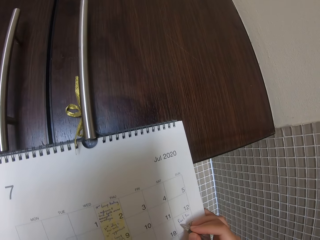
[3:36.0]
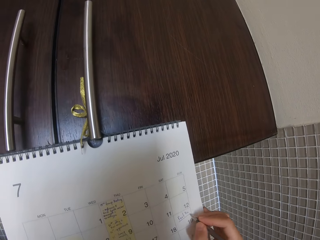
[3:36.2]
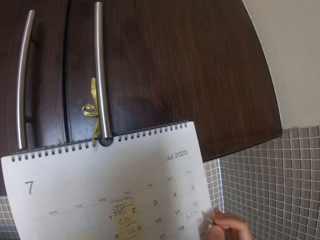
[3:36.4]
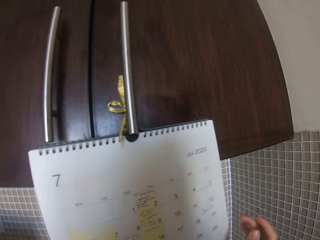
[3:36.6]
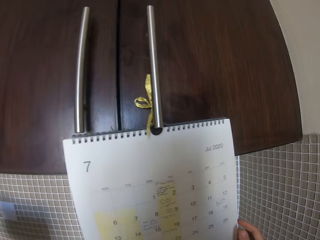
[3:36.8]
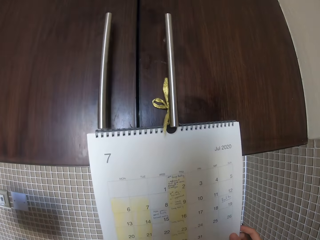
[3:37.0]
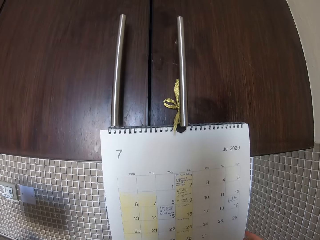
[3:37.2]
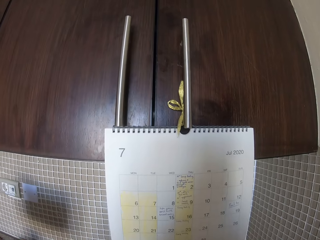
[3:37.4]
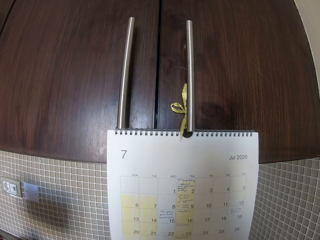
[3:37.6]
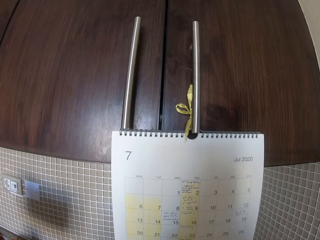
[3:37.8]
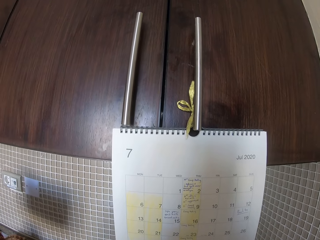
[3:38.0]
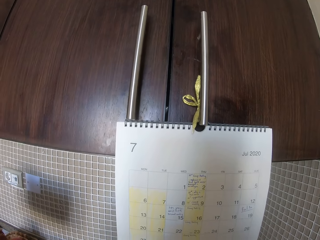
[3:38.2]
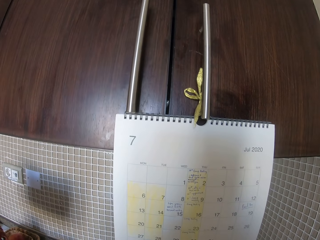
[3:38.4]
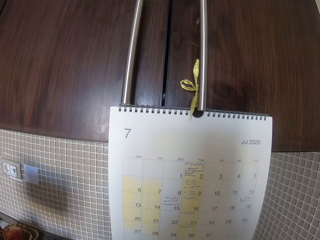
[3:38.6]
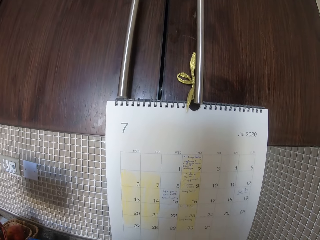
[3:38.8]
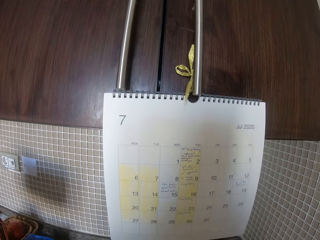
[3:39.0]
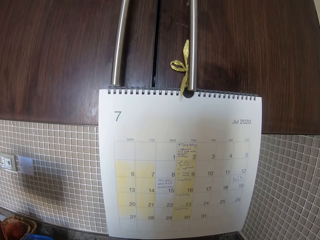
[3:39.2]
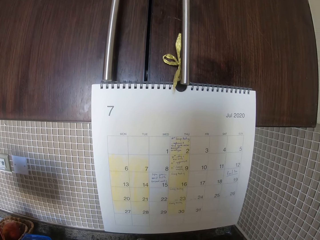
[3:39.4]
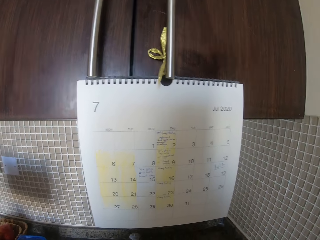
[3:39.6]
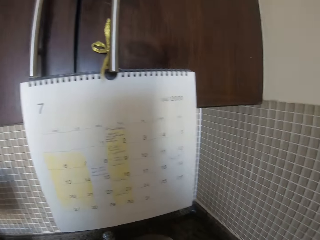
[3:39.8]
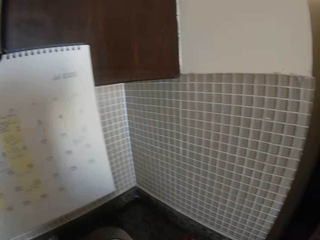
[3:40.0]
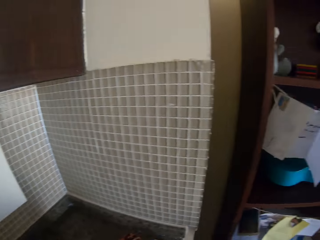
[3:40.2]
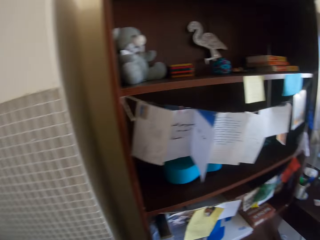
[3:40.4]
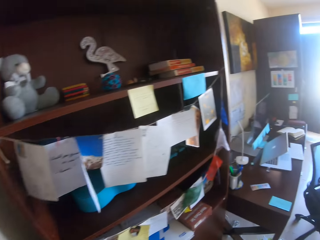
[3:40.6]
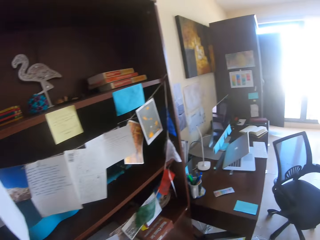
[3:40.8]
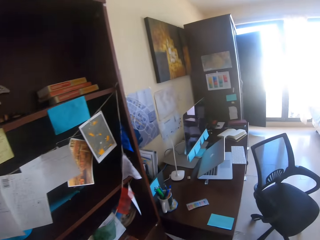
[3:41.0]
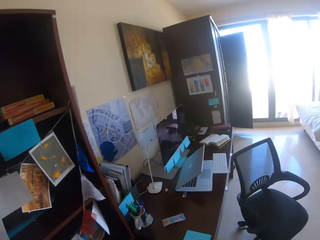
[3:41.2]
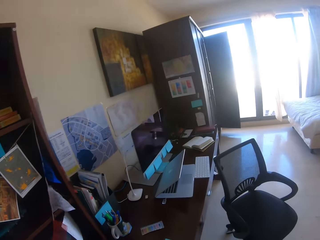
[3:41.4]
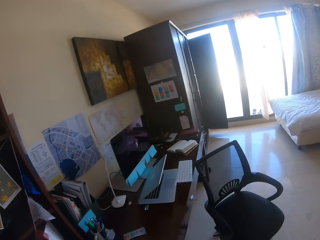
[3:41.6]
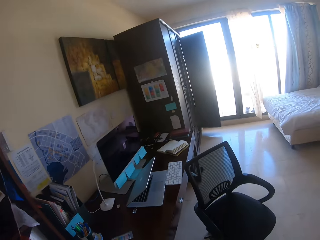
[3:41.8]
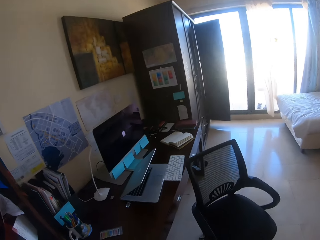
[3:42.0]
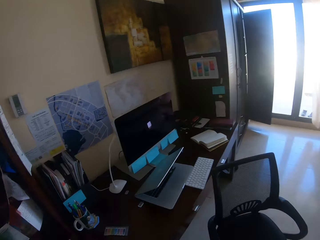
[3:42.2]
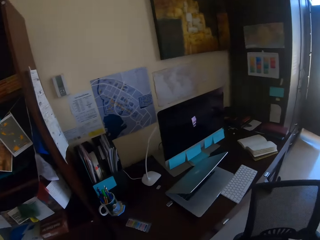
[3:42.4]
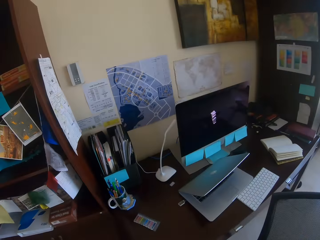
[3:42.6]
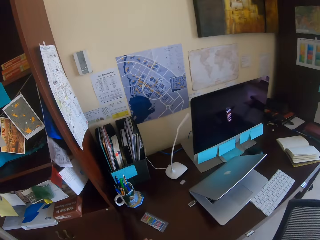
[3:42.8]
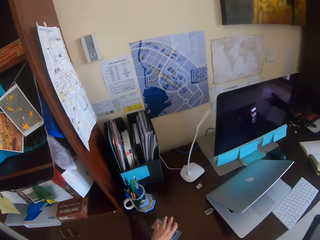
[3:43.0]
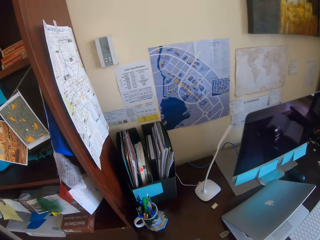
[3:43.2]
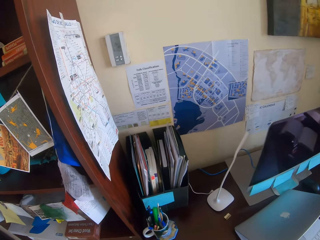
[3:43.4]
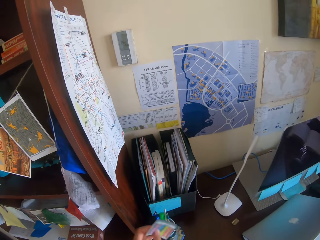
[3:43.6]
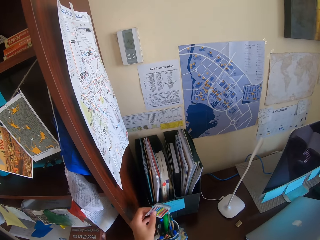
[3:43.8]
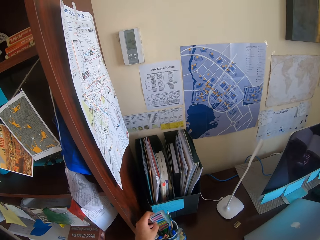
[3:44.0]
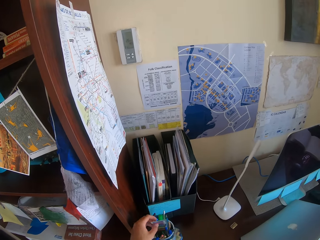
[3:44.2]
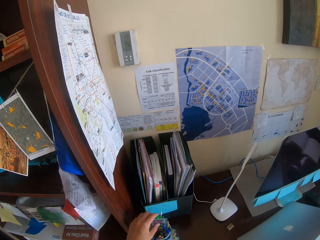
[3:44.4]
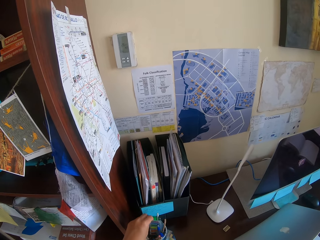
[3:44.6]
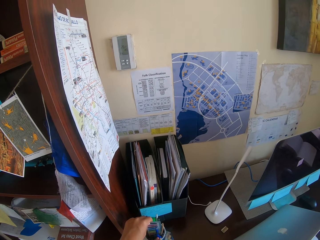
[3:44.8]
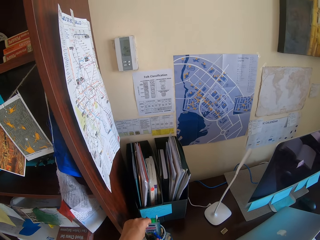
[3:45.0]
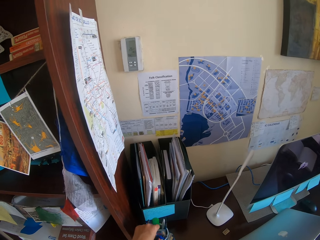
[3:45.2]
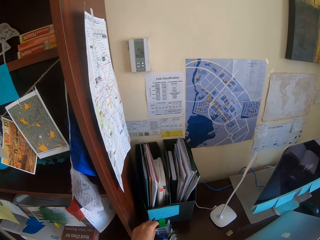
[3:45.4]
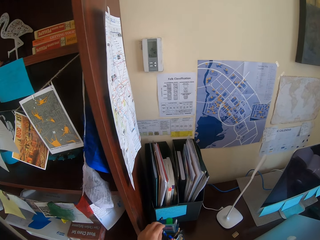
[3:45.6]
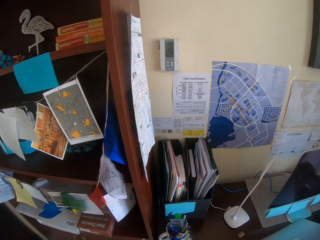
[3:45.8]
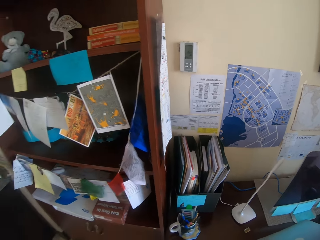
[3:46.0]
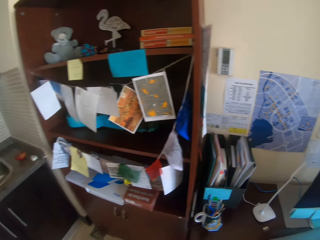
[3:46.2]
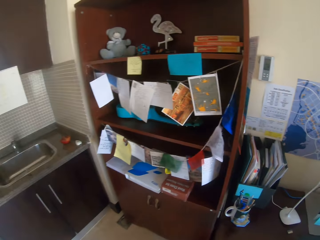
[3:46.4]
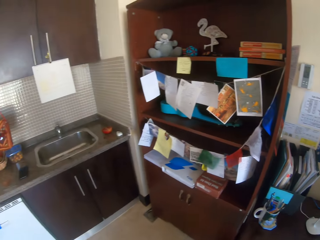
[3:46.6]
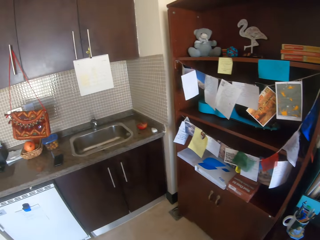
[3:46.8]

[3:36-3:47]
The camera wearer walks around. They put a paper in the tin.

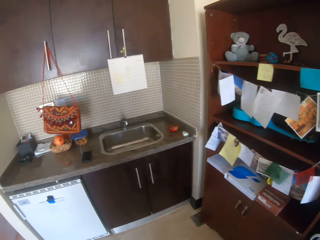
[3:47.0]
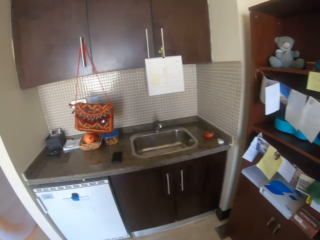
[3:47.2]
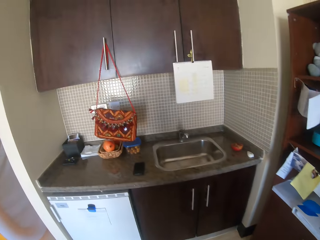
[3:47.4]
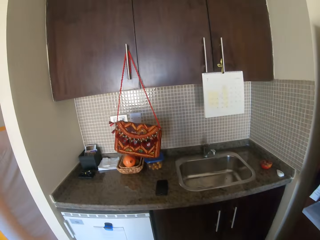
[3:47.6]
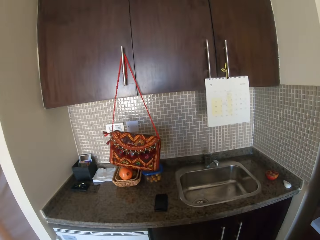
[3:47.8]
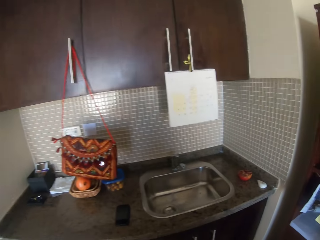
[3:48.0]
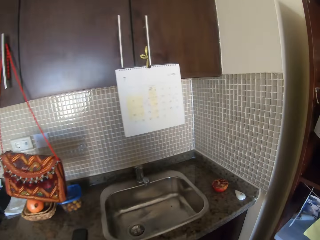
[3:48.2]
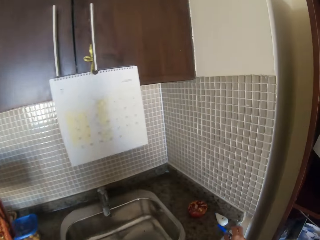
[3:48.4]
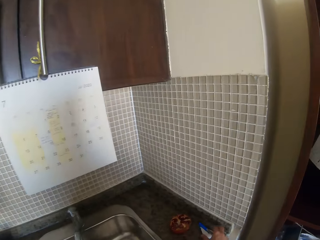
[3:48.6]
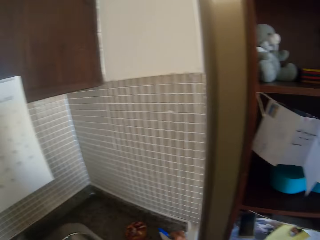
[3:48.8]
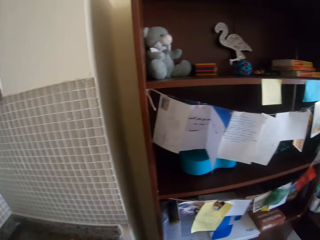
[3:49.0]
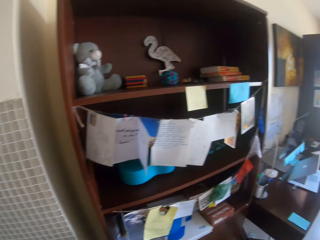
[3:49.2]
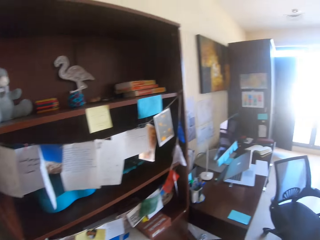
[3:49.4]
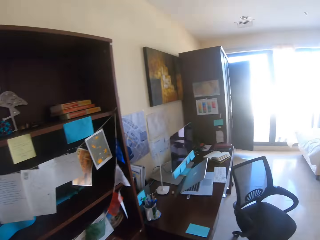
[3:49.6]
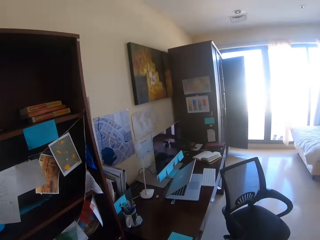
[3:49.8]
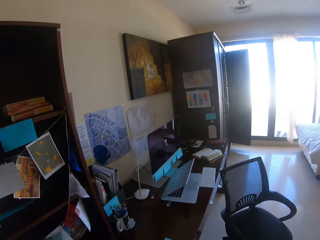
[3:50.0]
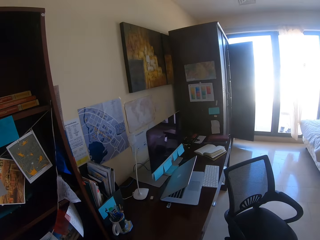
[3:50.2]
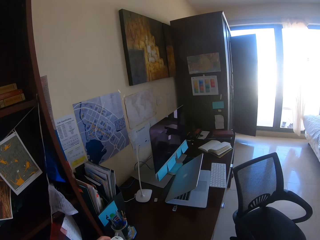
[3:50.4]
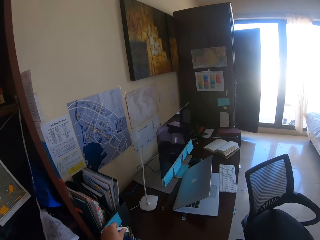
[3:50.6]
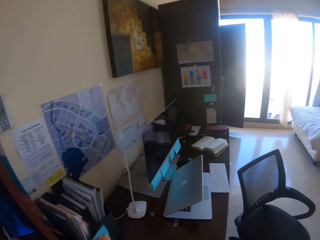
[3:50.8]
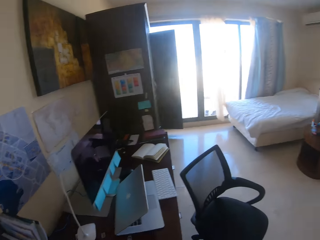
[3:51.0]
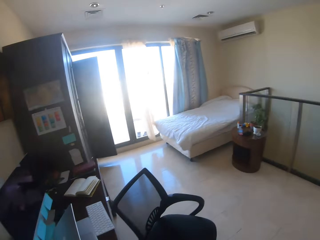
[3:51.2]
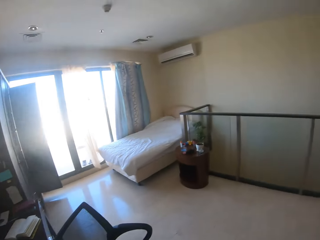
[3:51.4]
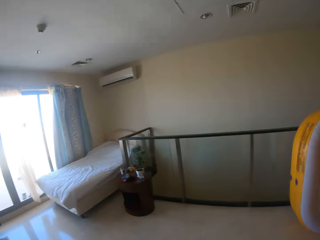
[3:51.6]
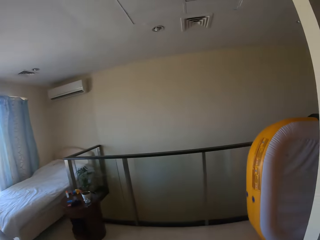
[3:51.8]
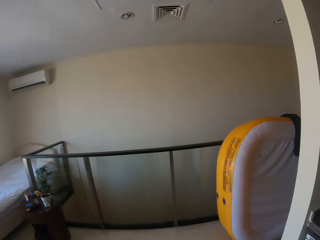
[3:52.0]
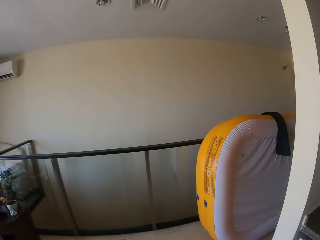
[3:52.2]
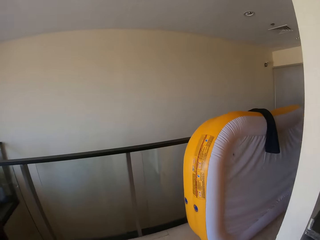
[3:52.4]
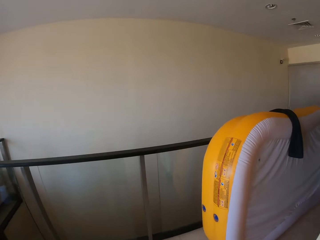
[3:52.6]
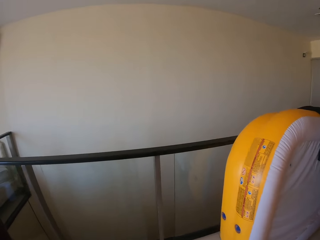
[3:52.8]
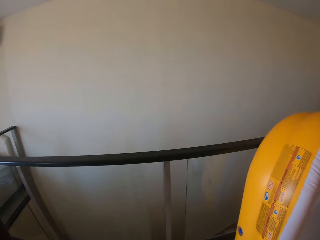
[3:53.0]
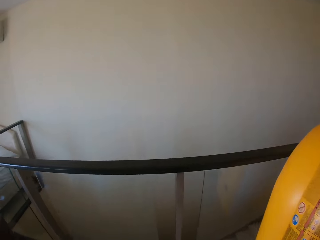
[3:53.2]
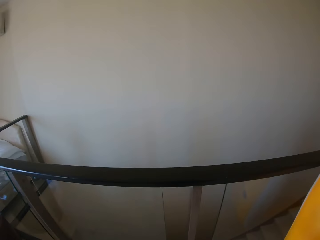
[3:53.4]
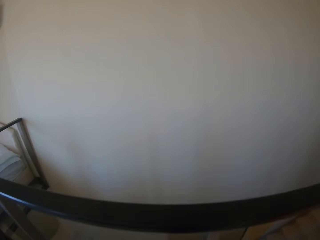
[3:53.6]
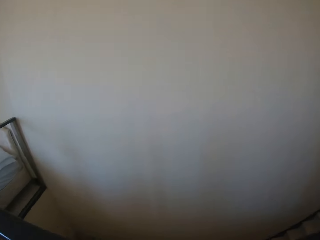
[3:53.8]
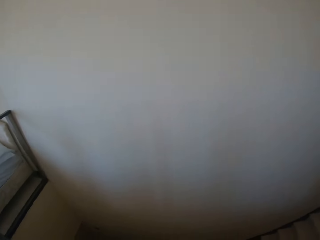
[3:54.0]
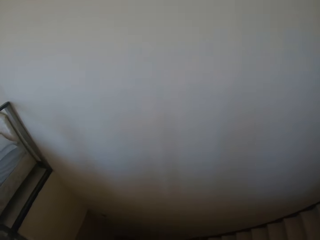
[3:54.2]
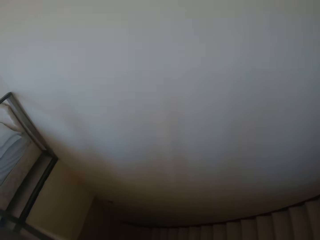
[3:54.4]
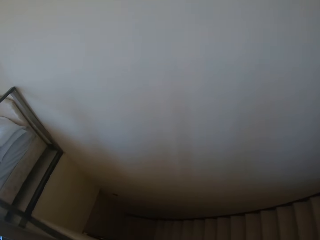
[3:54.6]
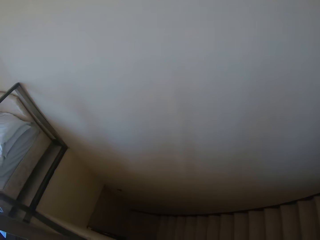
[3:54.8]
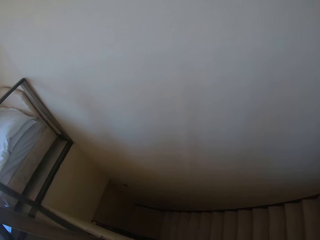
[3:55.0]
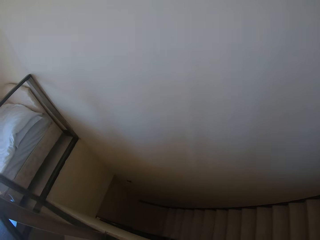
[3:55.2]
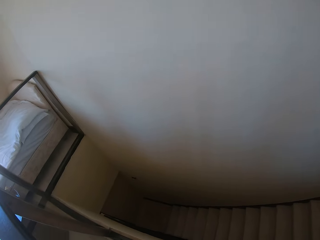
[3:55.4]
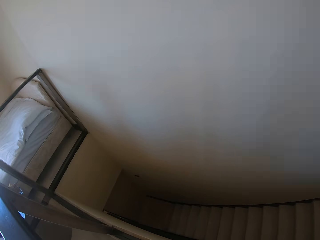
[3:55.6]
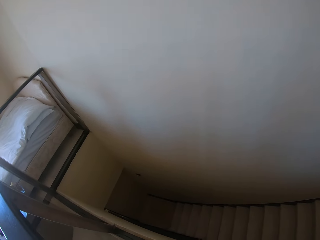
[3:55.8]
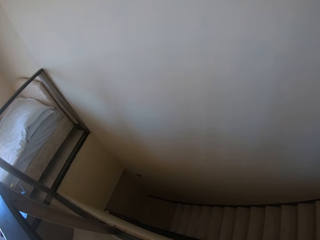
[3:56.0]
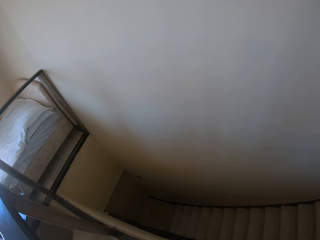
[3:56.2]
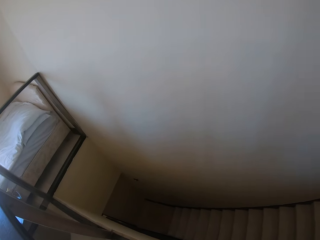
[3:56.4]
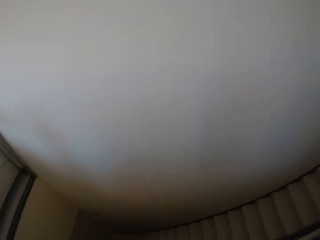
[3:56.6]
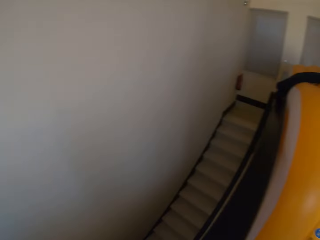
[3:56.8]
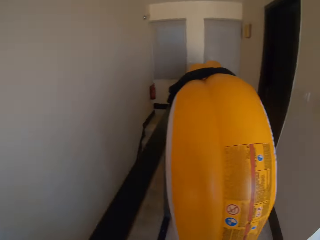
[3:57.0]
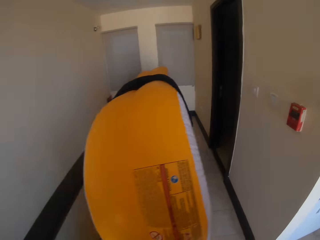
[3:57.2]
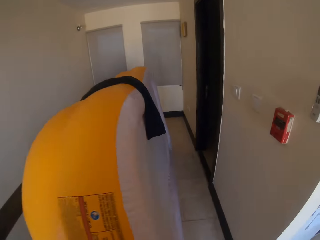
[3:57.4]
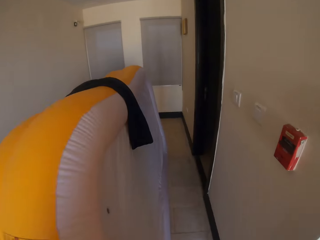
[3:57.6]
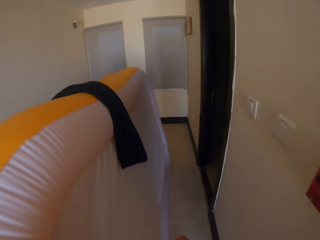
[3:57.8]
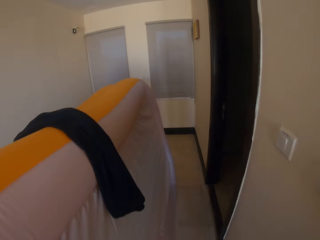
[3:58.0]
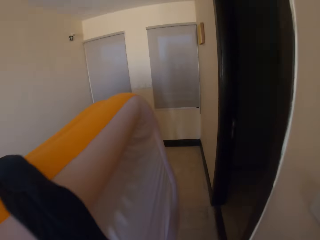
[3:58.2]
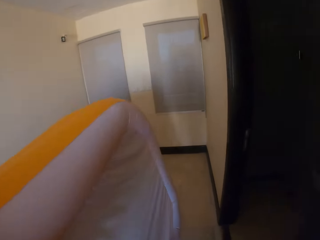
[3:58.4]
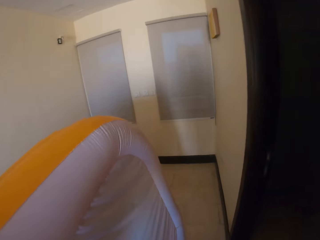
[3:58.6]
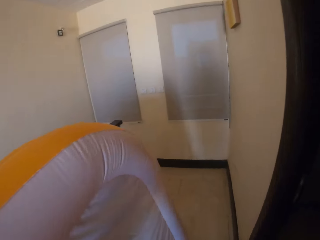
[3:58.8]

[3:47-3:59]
The camera wearer picks up the white wash. They put the white wash in the tin. They walk around.
